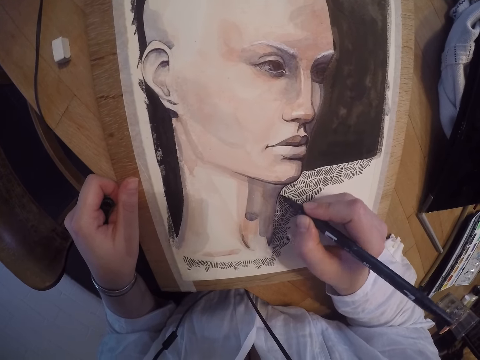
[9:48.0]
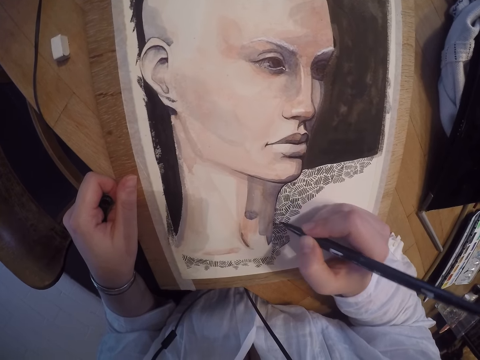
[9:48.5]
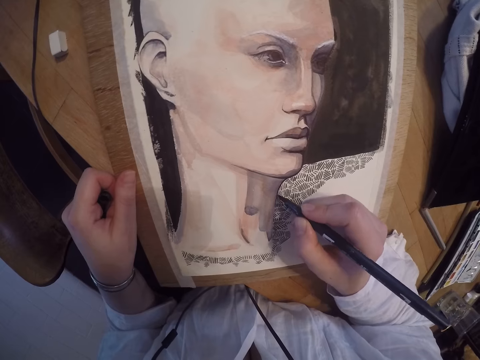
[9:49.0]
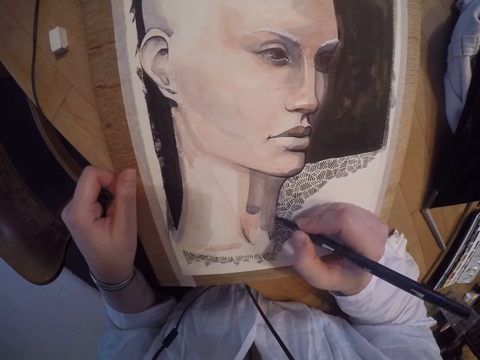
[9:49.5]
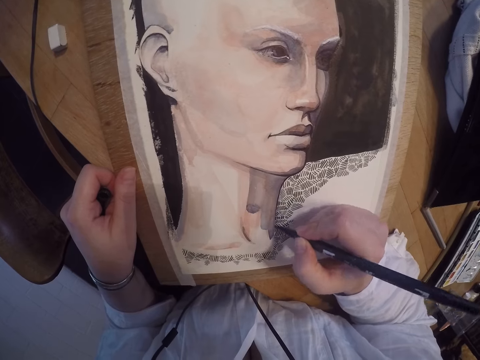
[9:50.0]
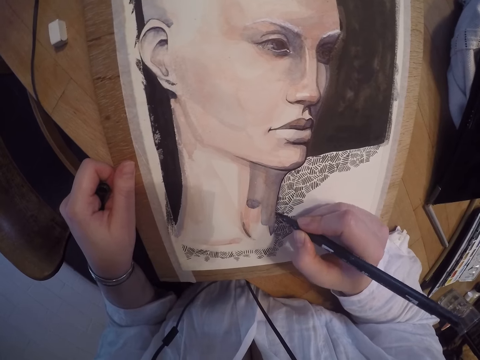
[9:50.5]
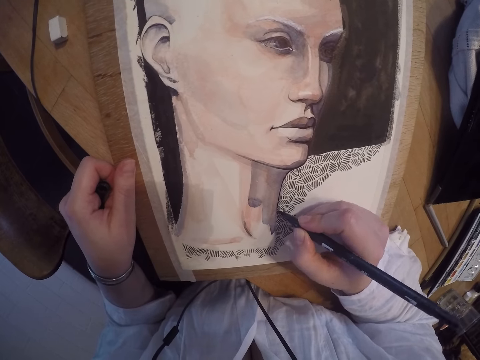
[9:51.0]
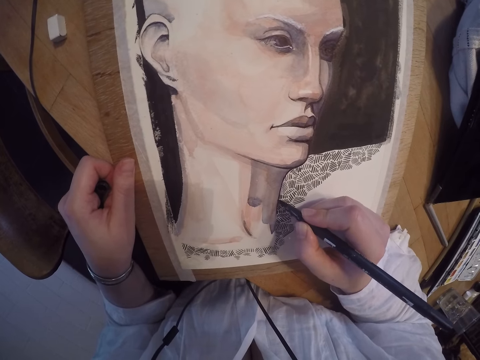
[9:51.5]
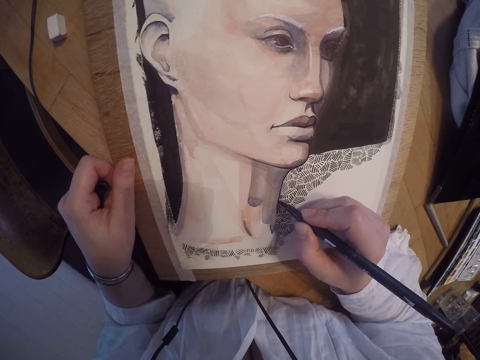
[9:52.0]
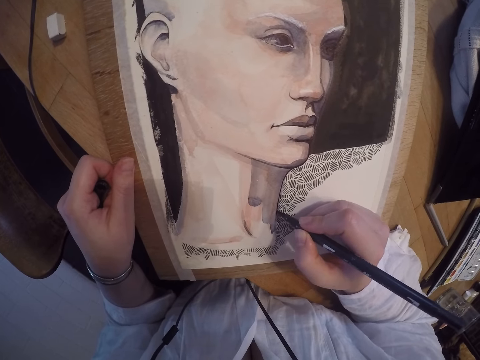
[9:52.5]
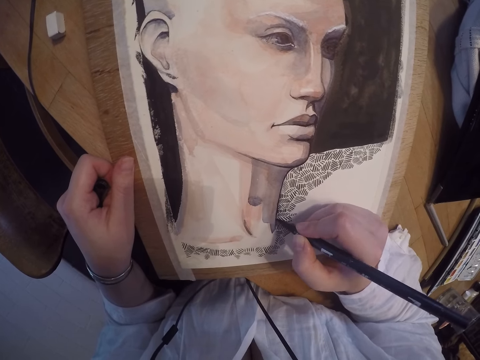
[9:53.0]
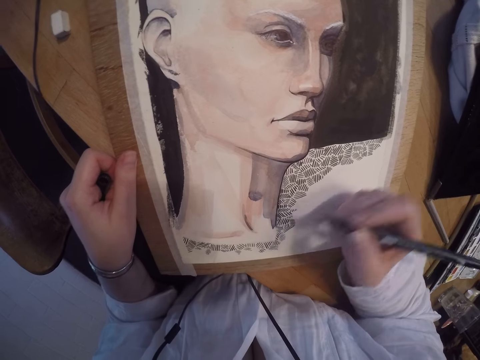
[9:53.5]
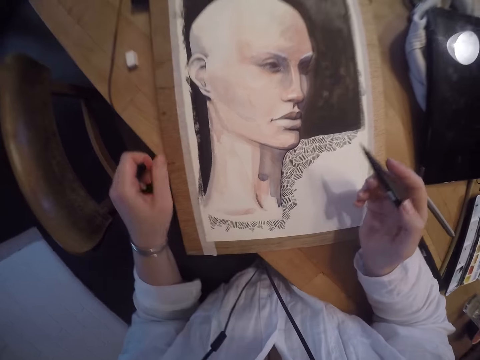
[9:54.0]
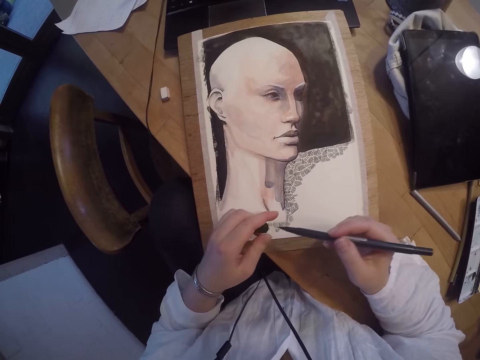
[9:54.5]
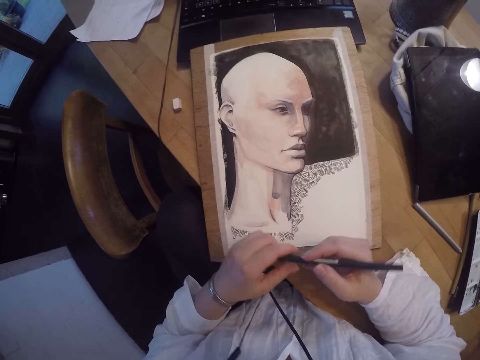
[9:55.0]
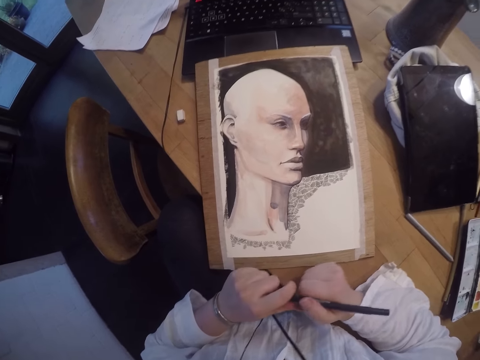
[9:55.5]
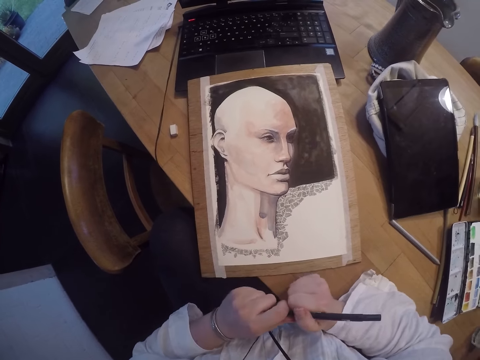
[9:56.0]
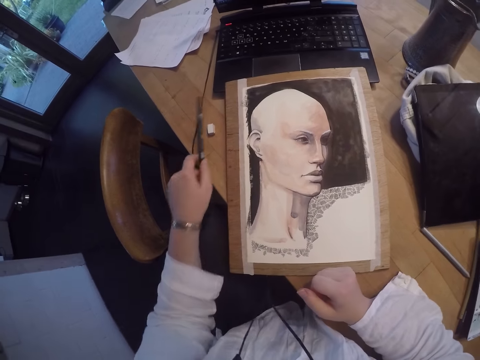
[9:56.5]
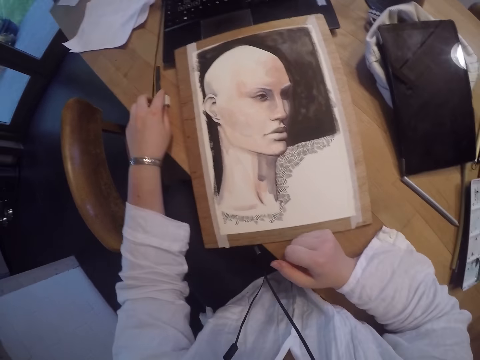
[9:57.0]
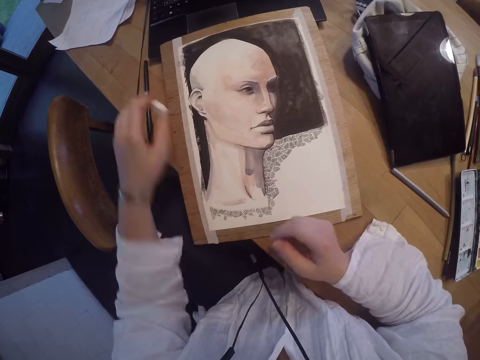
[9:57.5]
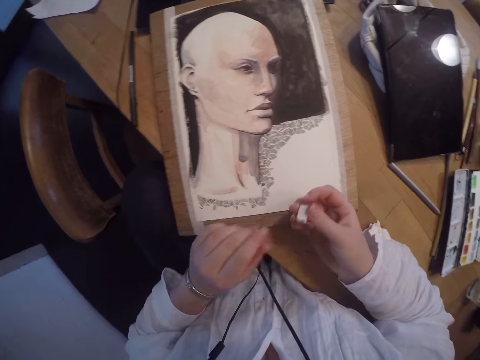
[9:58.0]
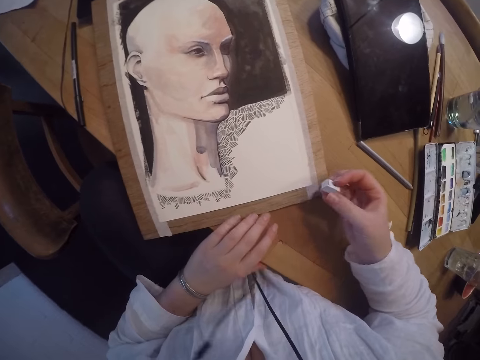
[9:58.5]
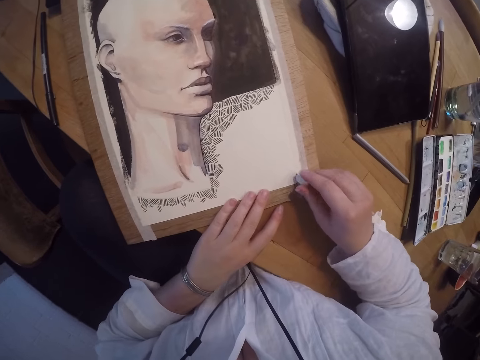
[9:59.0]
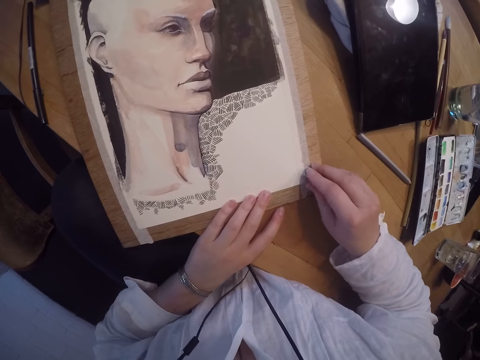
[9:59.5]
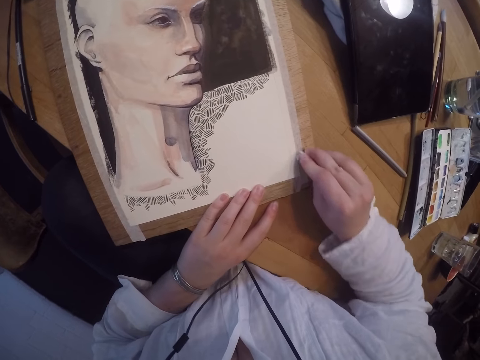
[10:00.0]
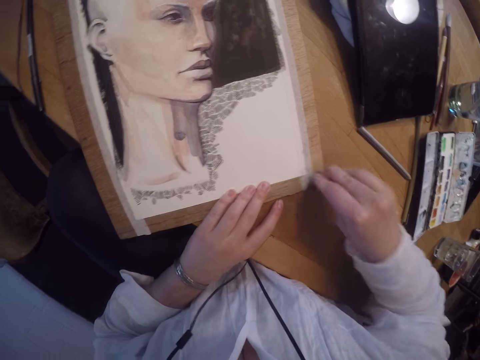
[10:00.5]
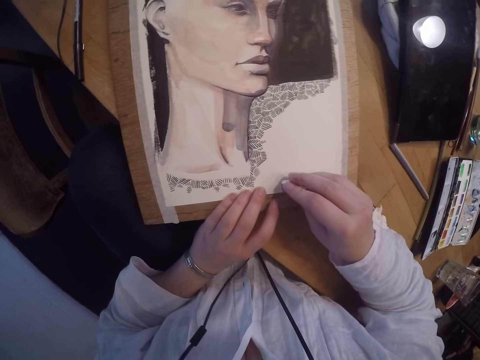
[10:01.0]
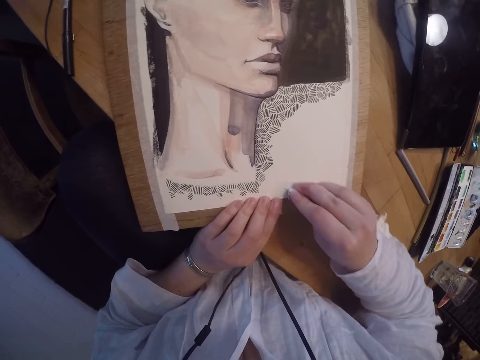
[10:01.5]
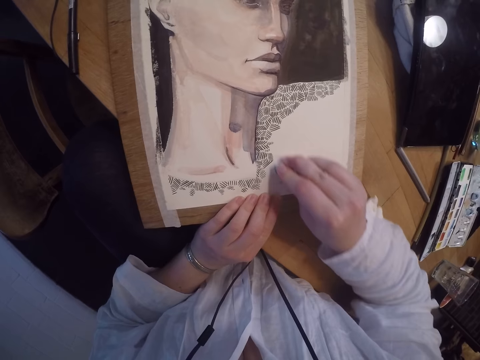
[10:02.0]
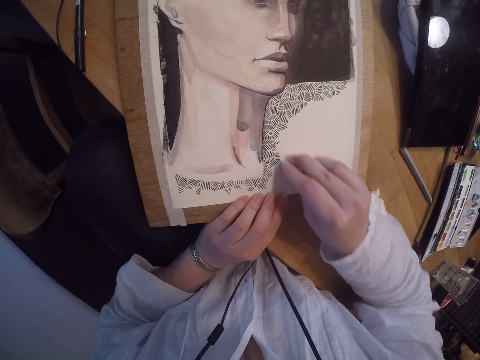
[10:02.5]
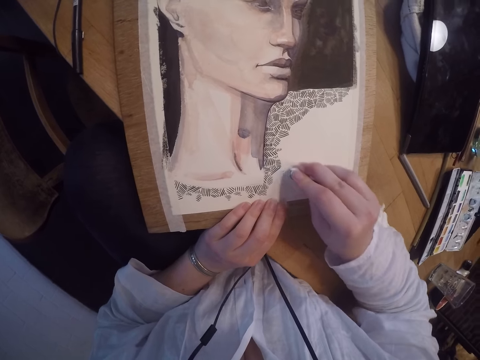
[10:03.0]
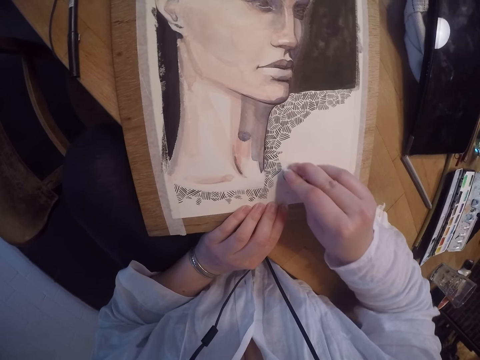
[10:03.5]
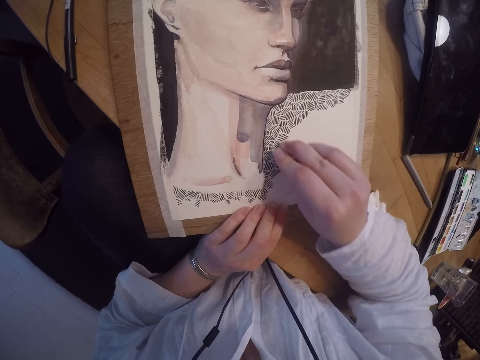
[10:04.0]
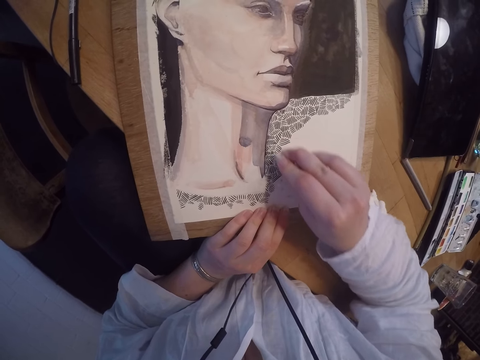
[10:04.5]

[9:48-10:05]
The camera wearer covers the paint pen with the cover. She drops the paint pen on the table. She picks up an eraser or rubber on the table with her left hand. She puts the eraser on her right hand. She erases part of the painting with the eraser. She rubs the rubber against the painting.

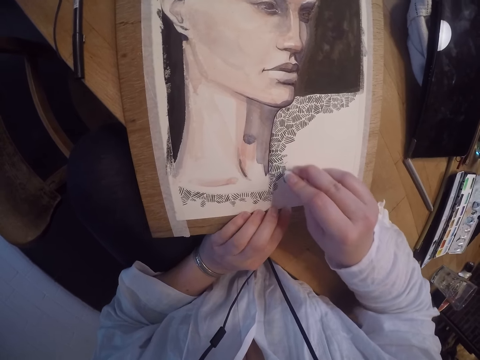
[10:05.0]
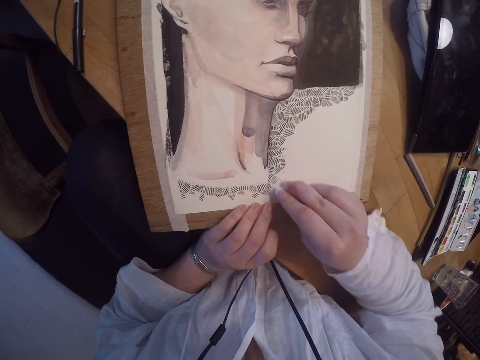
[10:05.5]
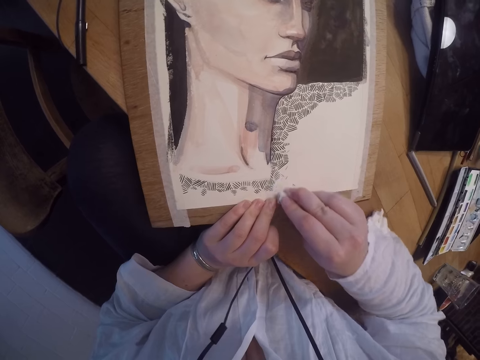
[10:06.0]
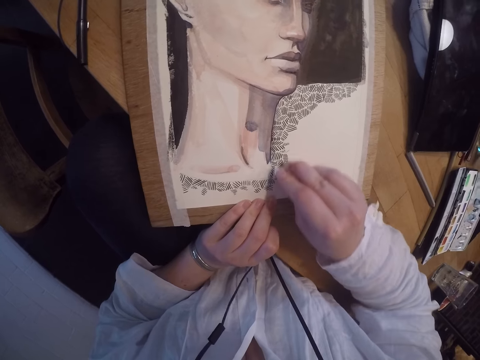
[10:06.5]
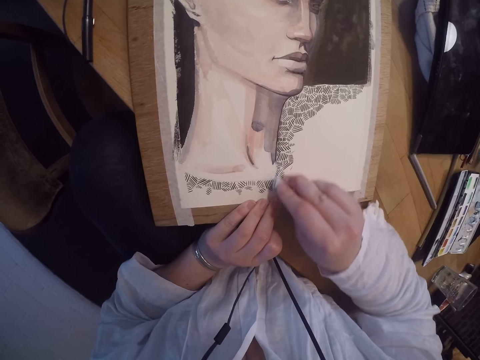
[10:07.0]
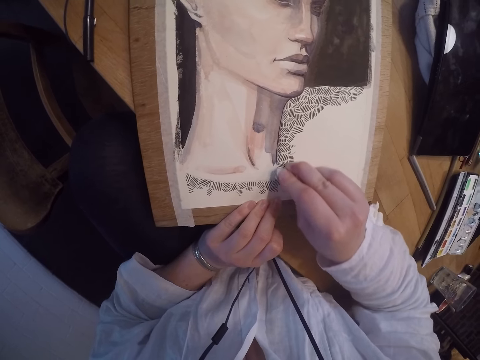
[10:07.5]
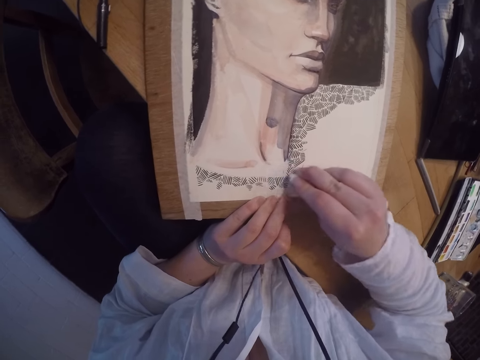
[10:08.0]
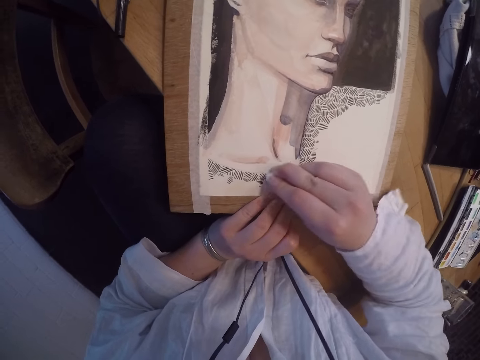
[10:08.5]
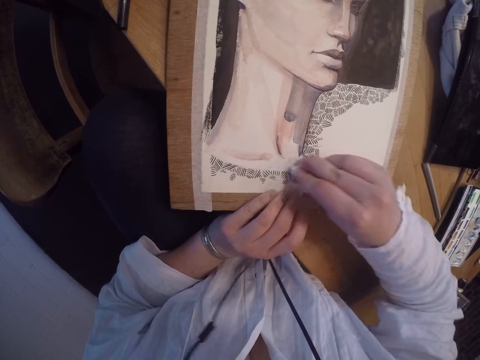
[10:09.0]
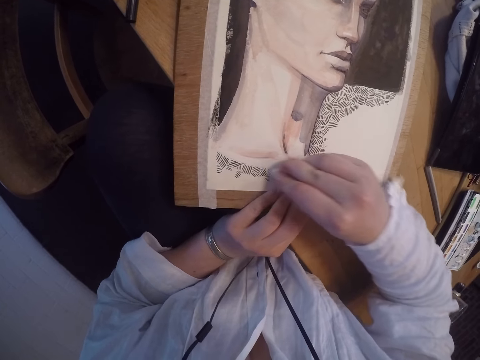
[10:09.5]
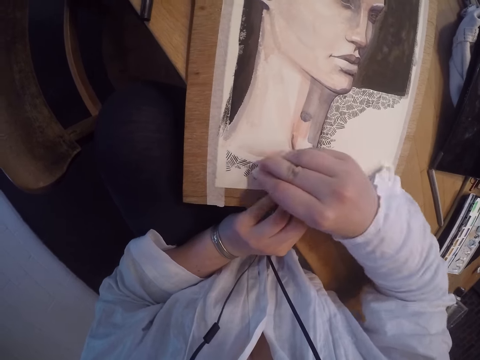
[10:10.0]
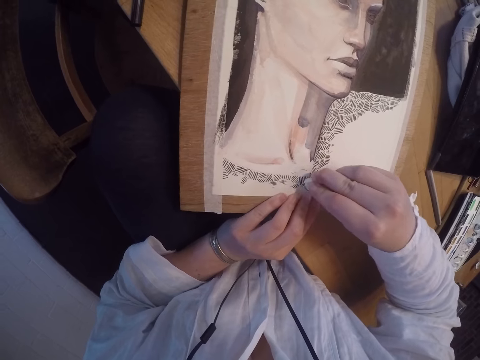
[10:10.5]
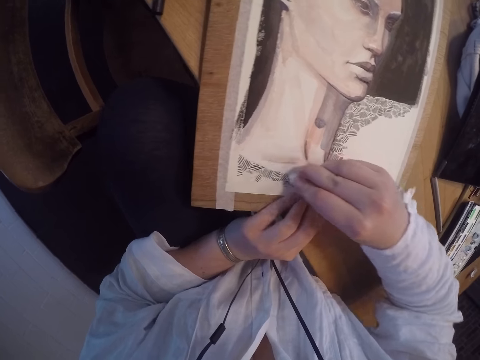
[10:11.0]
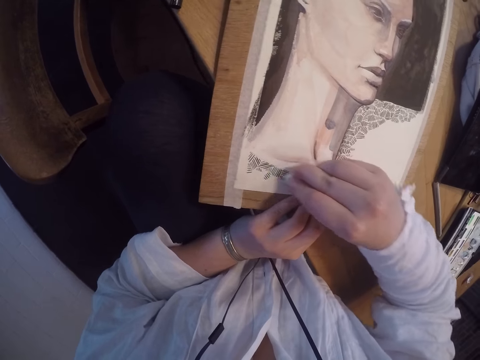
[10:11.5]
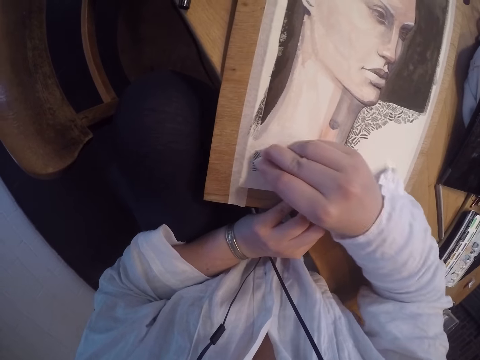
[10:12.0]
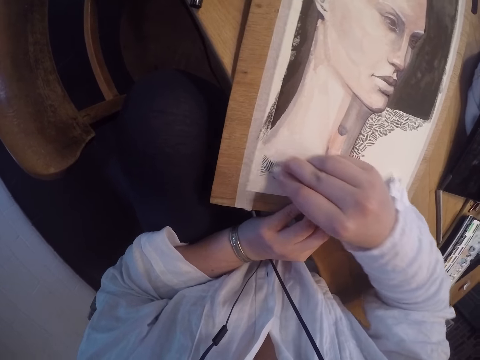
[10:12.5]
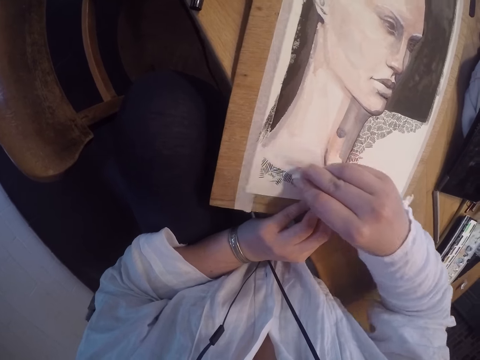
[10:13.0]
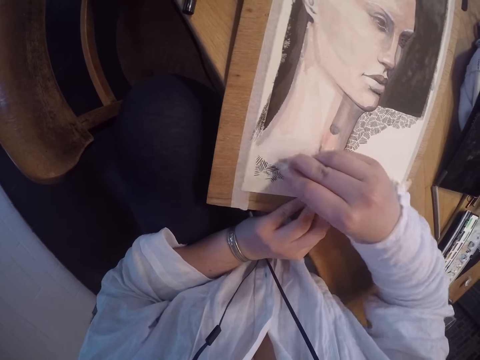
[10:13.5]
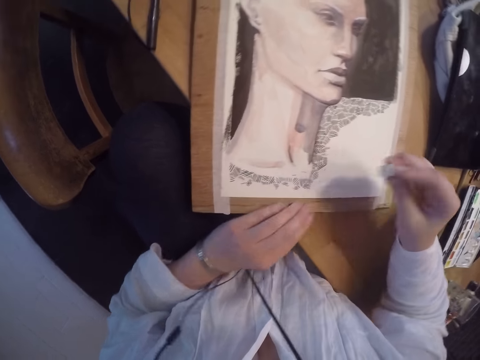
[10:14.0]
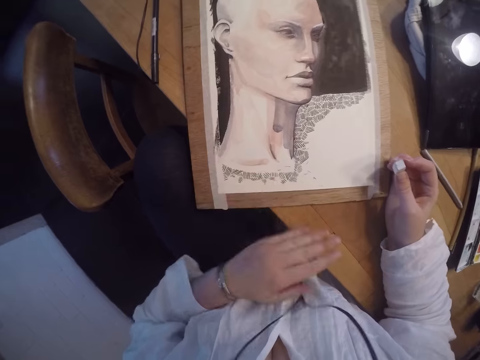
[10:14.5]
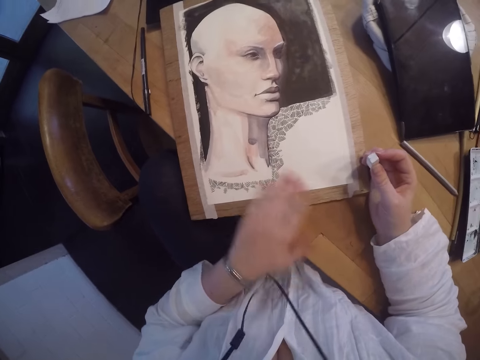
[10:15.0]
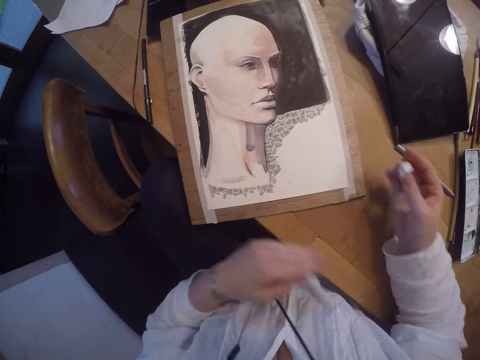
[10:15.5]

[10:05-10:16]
The camera wearer dusts the erased particles from the painting and table with the left hand.
